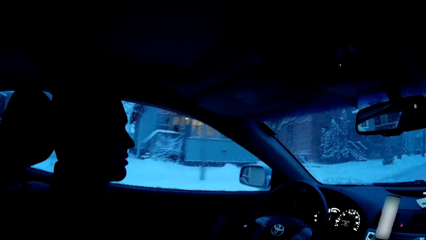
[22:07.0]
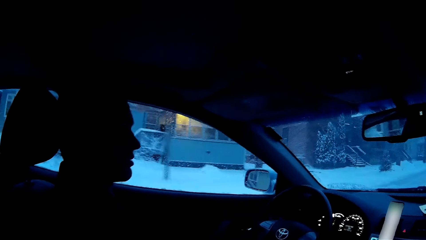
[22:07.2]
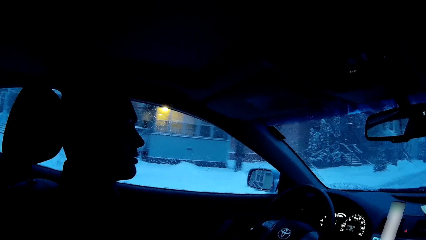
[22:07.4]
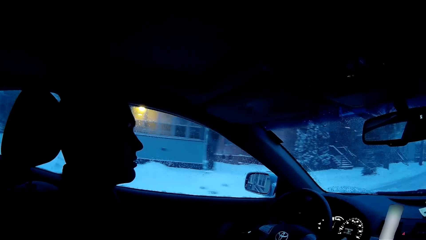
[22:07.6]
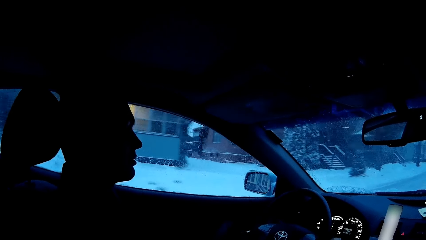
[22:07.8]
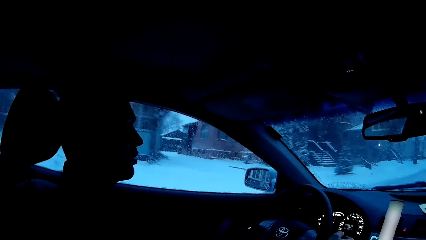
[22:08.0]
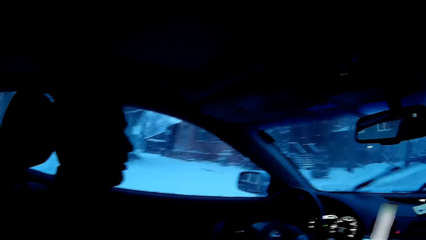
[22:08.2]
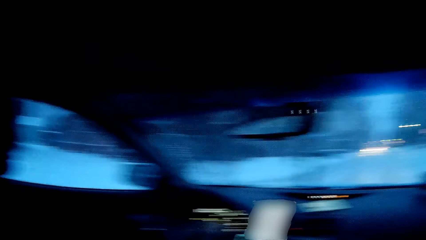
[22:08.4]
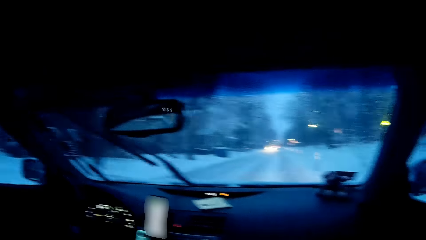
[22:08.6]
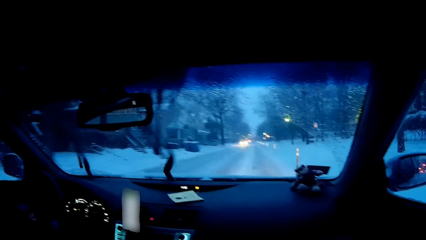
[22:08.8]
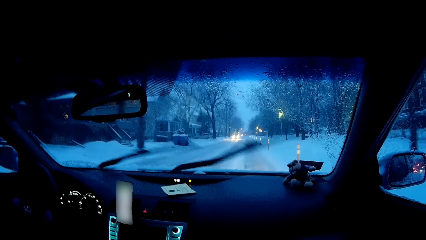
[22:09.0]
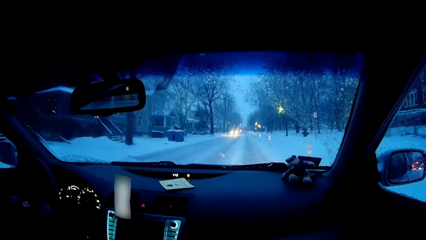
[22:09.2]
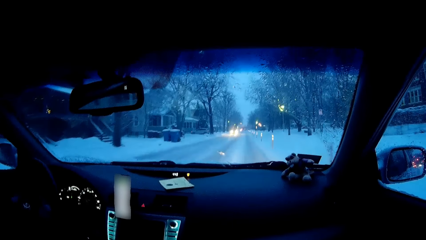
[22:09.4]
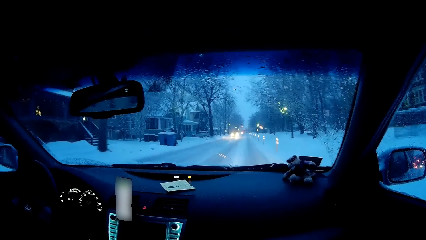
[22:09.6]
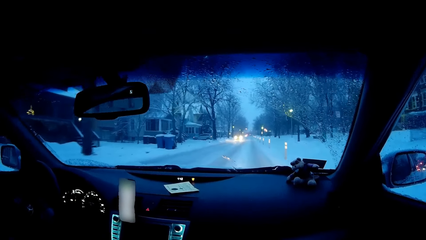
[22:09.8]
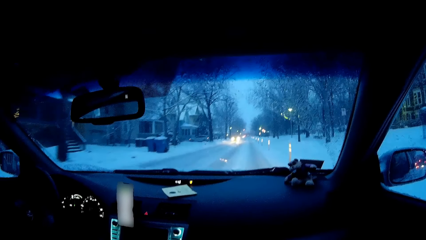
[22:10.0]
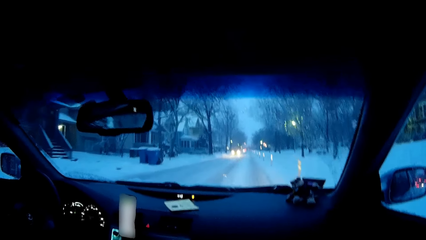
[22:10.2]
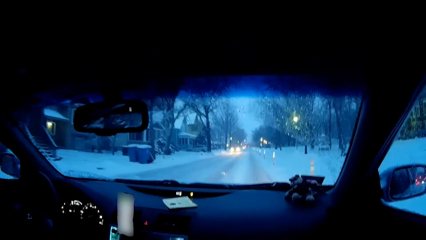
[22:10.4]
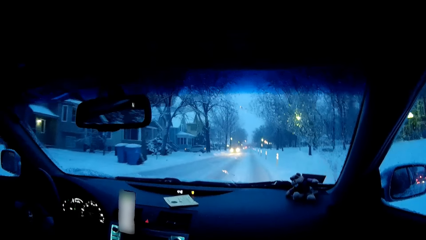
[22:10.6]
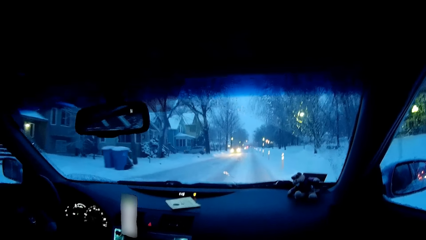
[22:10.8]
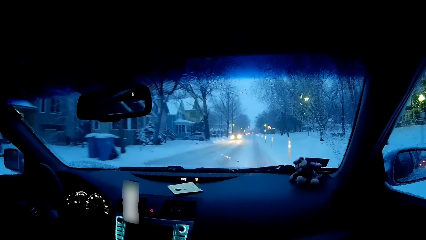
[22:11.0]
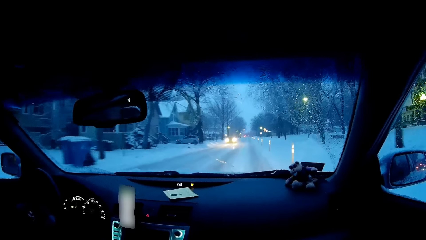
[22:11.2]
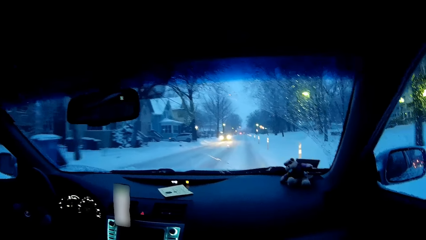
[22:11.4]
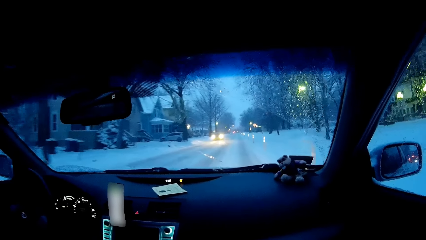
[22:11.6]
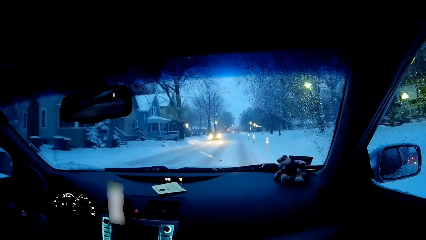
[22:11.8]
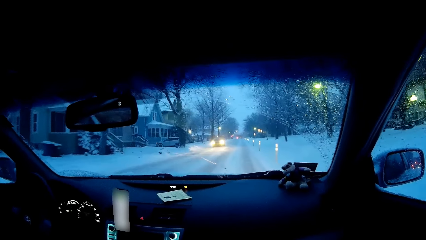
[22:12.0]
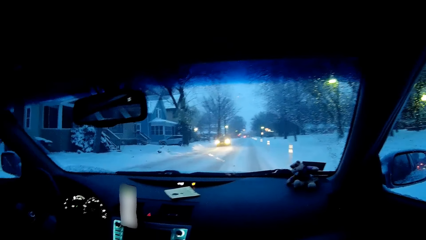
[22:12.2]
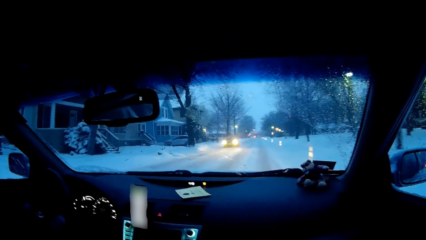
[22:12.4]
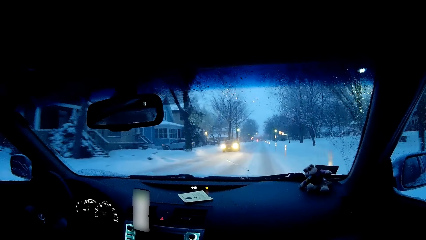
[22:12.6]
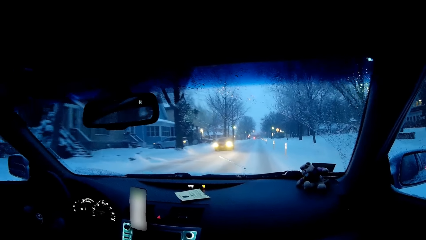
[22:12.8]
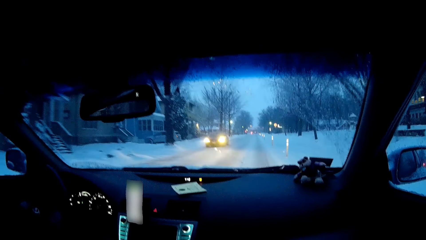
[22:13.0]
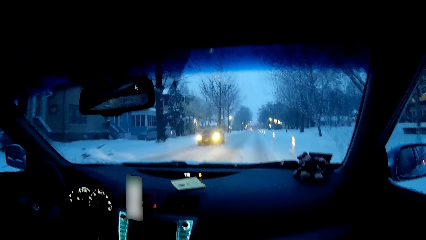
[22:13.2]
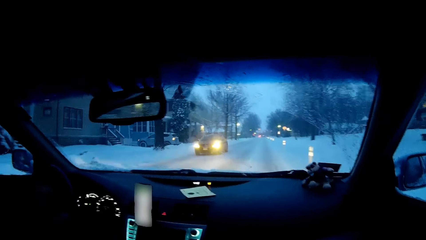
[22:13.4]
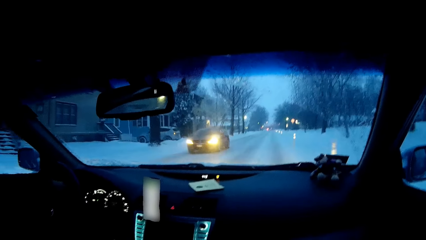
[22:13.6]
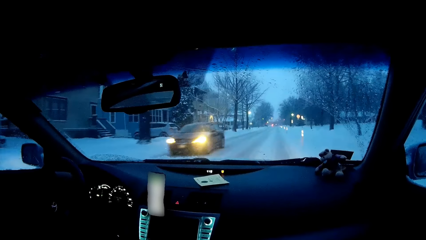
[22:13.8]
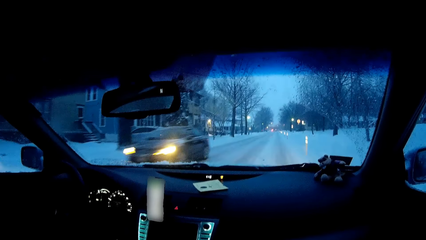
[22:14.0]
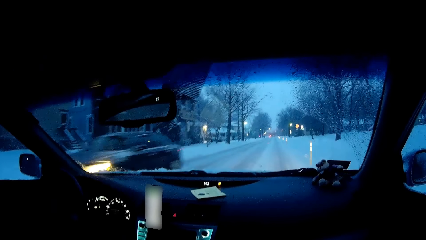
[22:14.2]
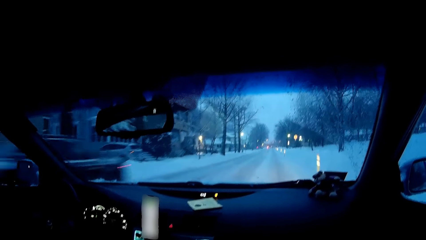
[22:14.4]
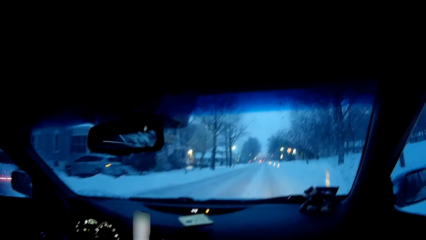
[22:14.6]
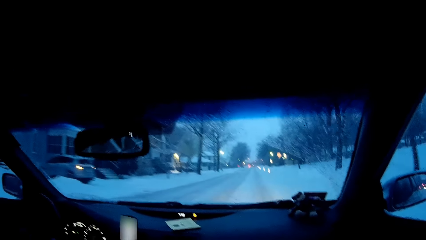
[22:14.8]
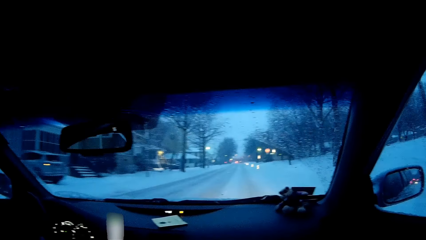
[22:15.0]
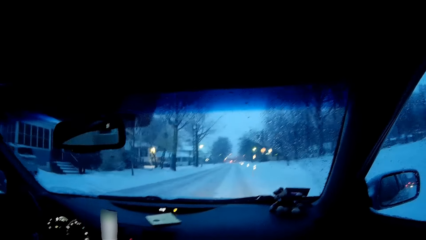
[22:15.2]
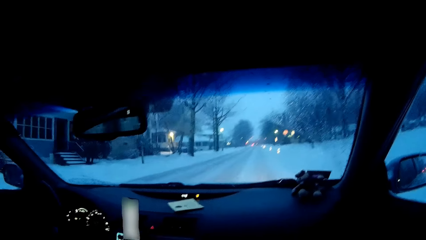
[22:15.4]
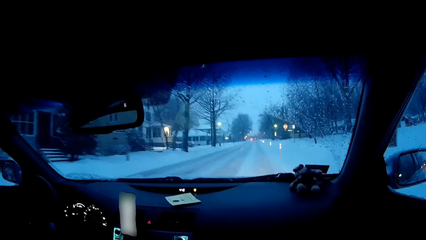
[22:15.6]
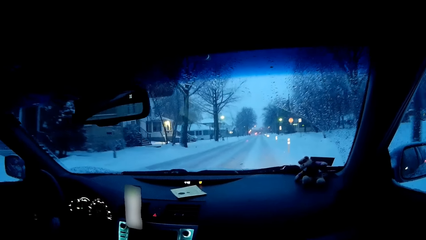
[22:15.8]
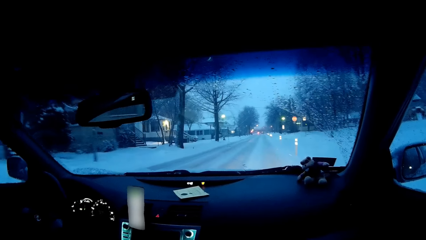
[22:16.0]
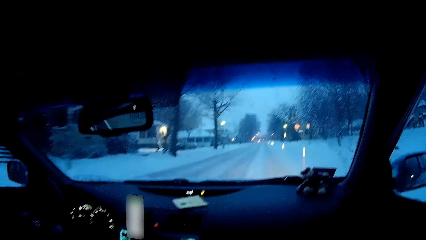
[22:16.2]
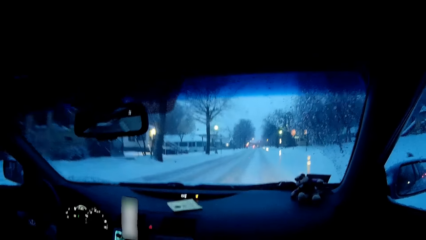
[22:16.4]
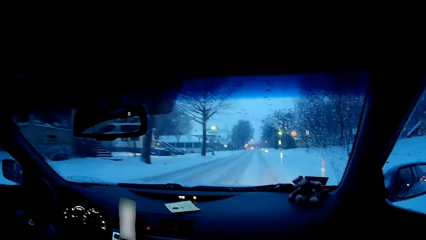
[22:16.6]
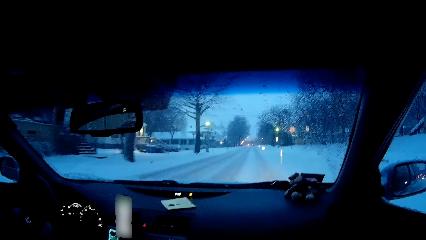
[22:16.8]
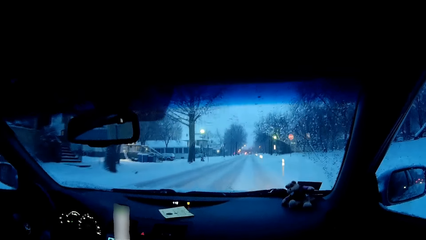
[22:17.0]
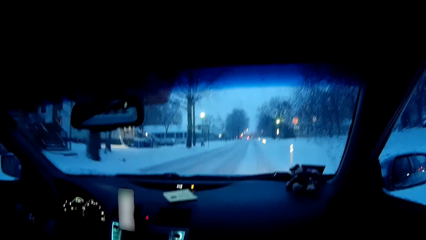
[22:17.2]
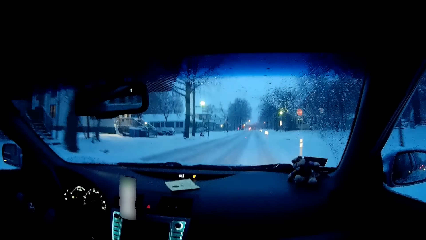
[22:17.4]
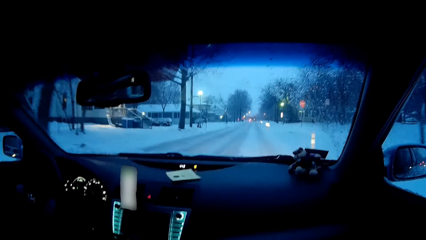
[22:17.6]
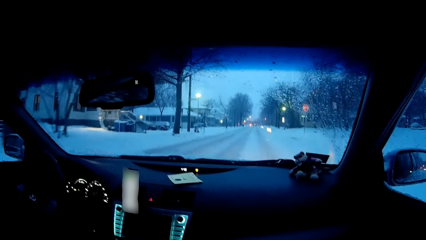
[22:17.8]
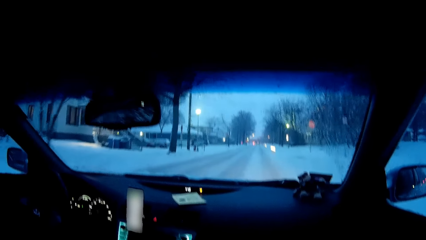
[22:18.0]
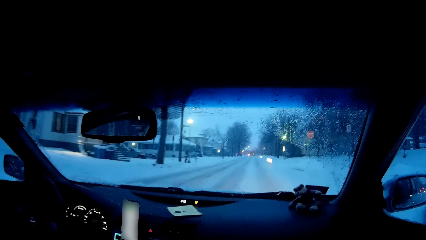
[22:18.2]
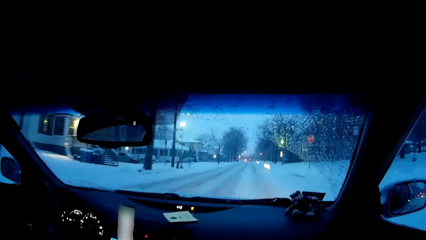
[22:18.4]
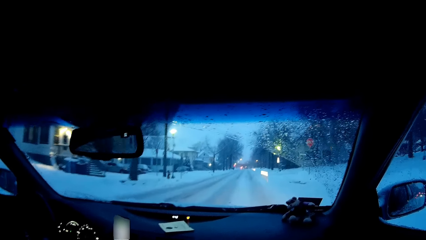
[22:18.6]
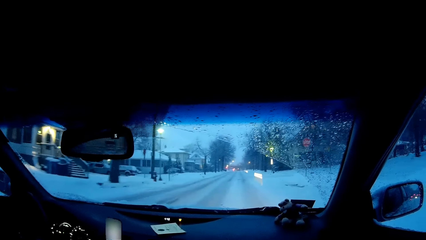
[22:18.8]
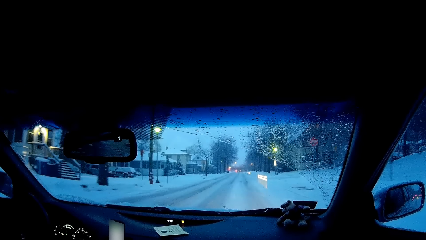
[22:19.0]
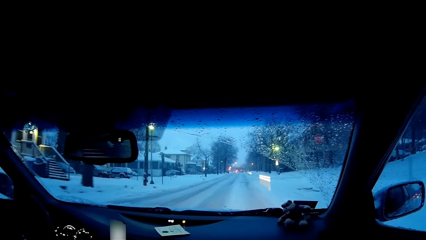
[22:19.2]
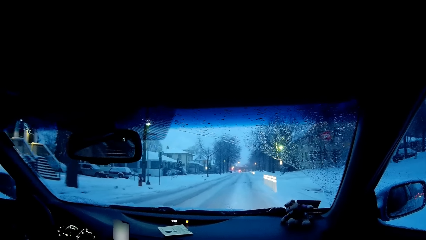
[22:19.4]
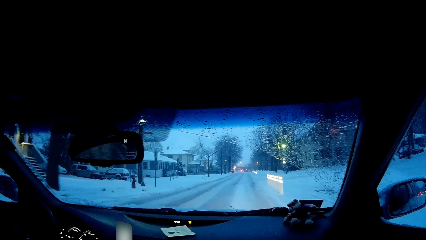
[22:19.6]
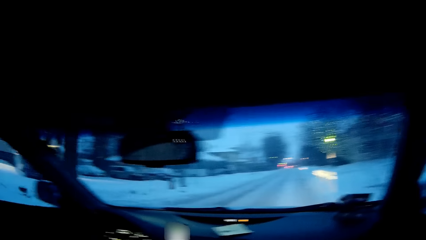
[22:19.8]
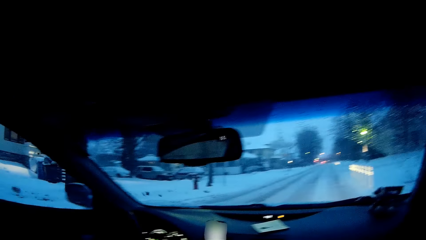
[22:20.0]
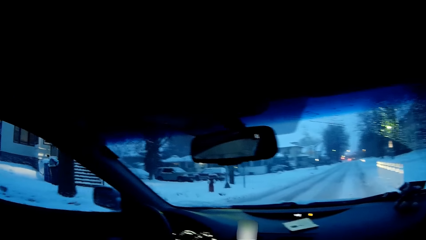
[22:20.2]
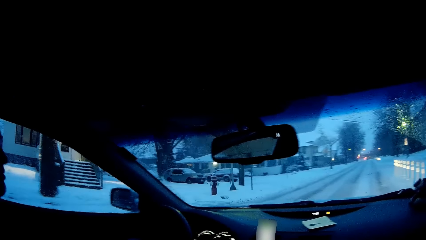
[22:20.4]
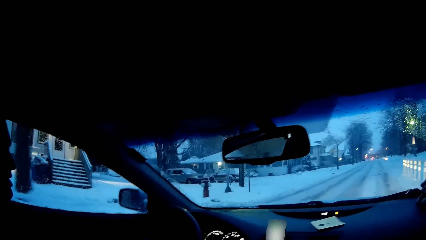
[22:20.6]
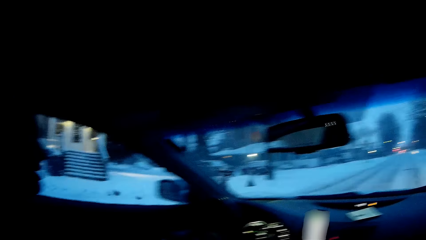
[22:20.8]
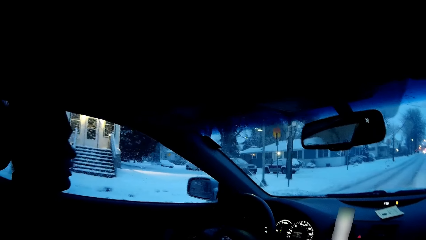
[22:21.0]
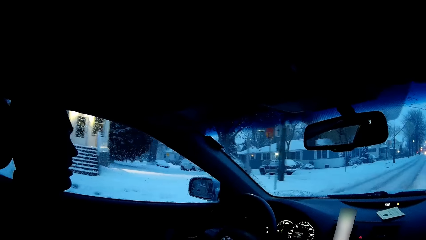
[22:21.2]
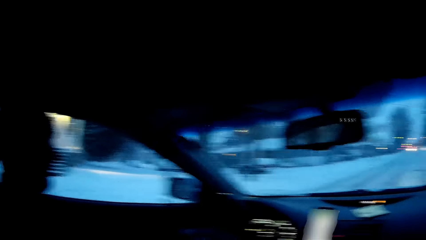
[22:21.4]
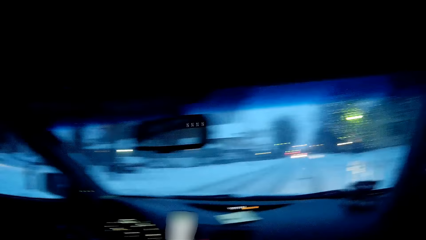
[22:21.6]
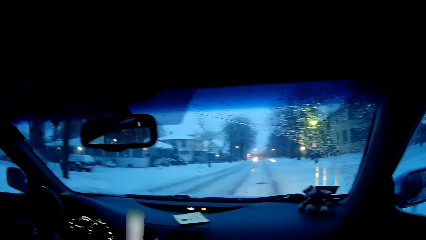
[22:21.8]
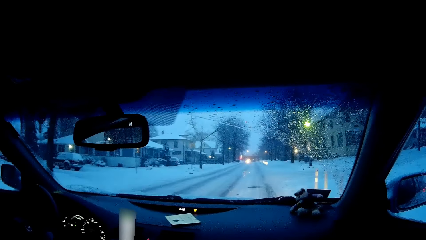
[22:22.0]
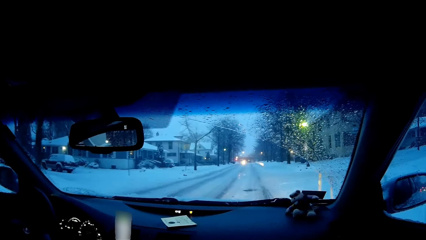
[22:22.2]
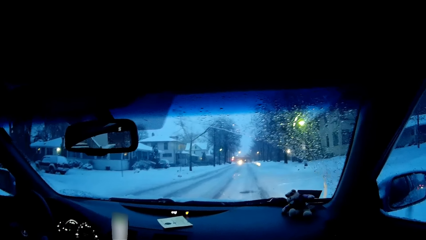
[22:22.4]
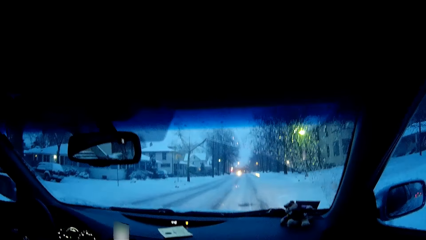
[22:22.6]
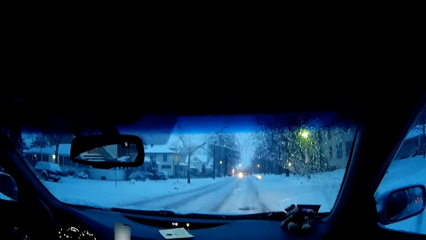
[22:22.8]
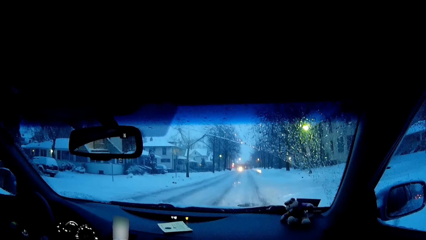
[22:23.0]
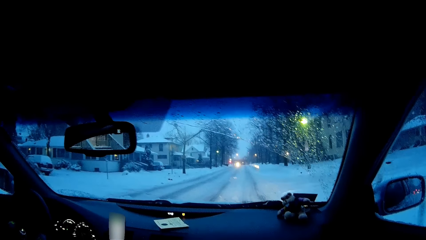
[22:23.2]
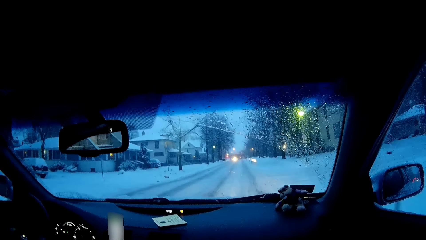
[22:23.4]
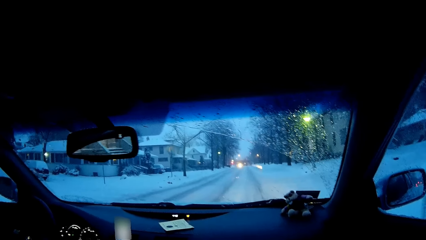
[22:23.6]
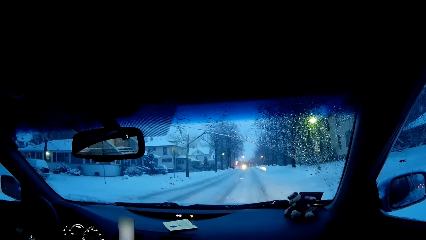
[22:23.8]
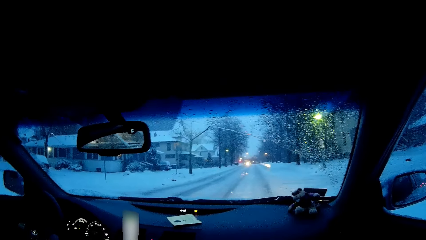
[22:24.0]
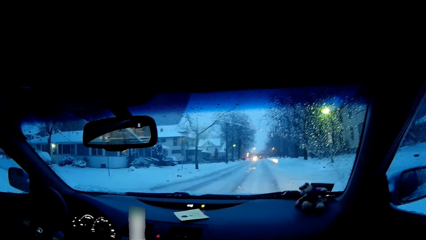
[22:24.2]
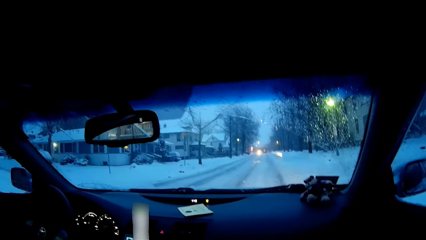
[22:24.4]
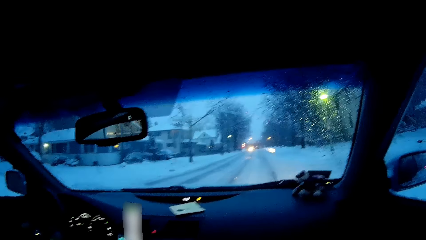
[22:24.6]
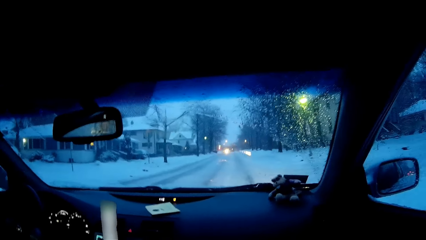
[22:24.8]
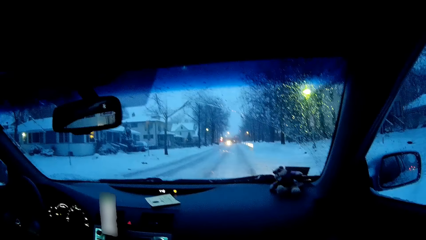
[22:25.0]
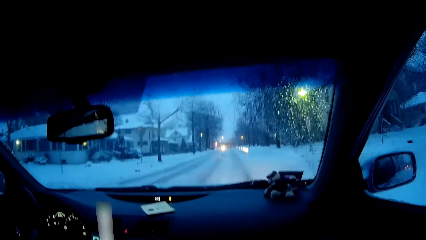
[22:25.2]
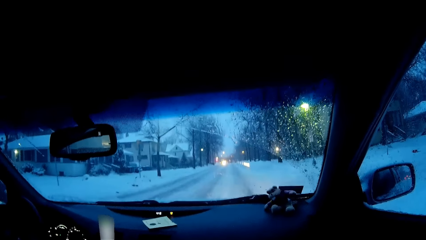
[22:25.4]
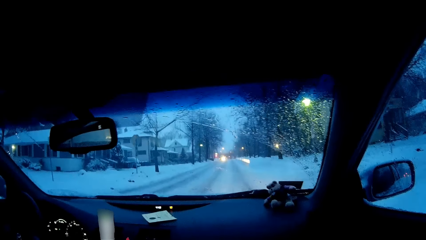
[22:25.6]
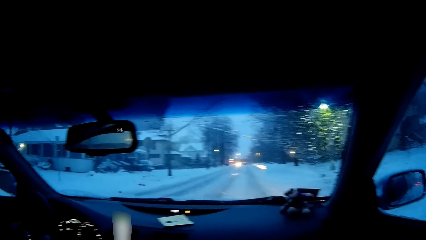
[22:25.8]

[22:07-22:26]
The camera wearer looks forward. A man drives on the road. The camera wearer looks at the man, dialogues with the man, and looks forward. The man drives on the road.
